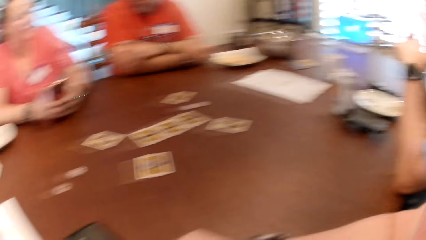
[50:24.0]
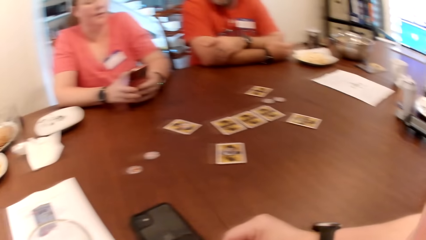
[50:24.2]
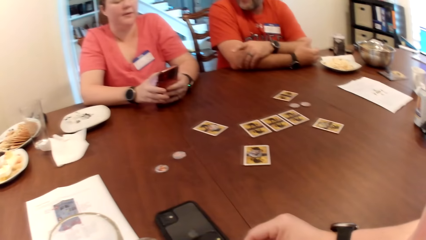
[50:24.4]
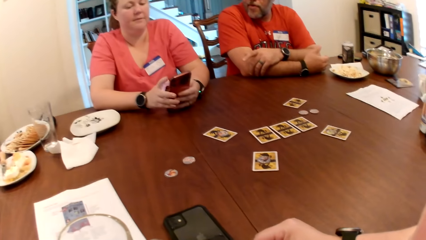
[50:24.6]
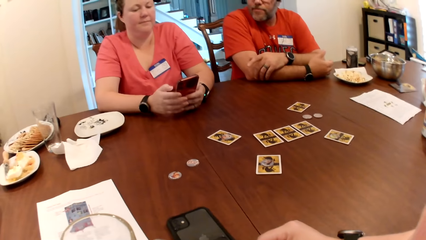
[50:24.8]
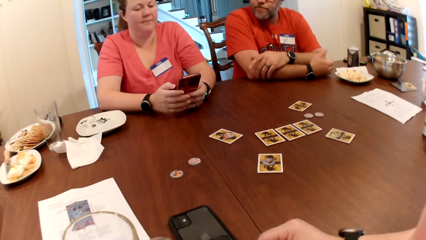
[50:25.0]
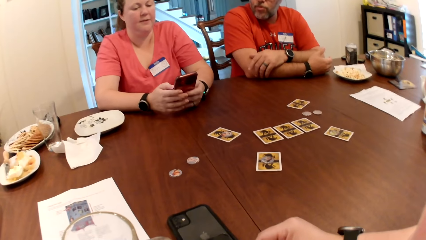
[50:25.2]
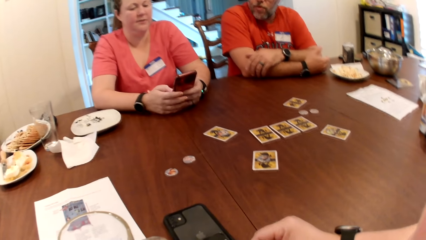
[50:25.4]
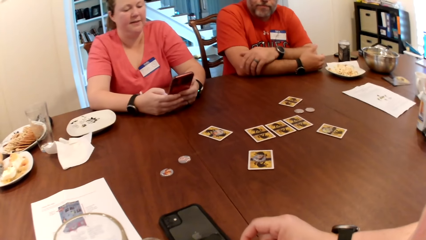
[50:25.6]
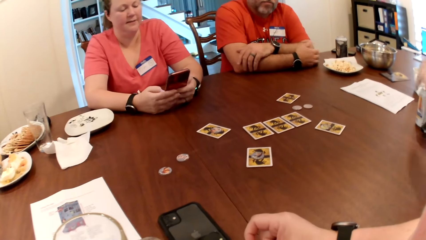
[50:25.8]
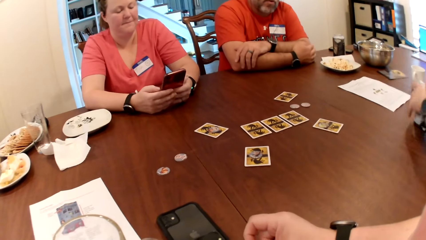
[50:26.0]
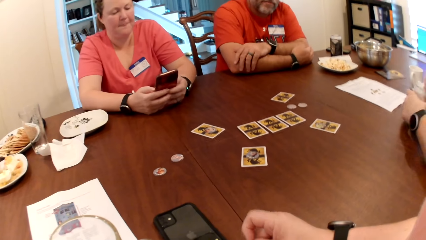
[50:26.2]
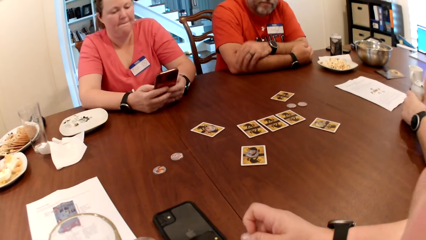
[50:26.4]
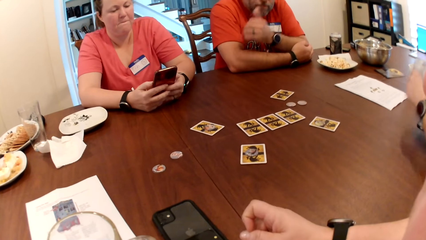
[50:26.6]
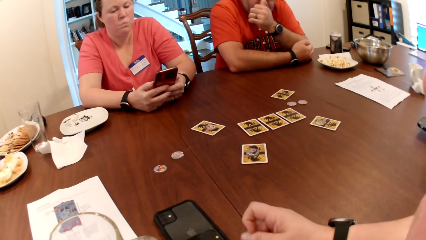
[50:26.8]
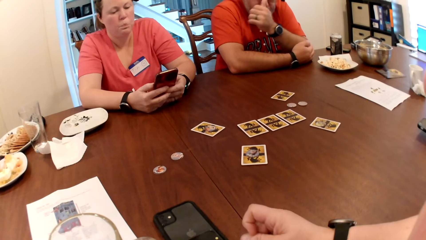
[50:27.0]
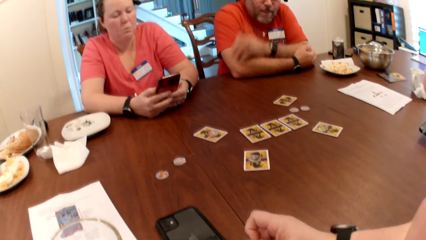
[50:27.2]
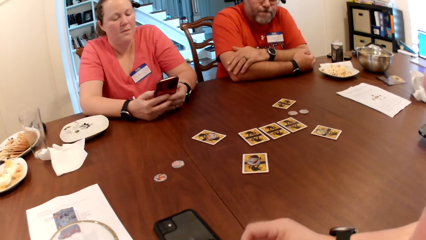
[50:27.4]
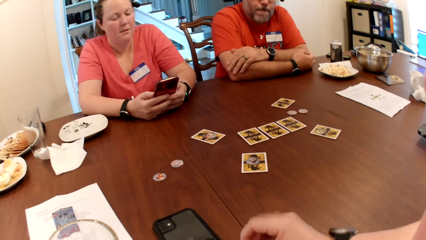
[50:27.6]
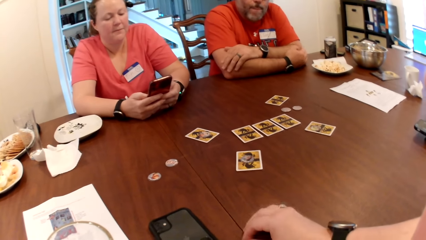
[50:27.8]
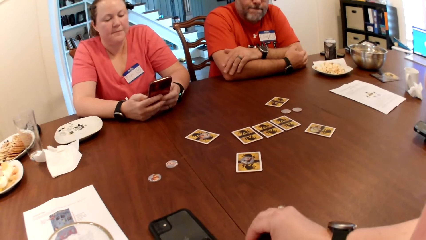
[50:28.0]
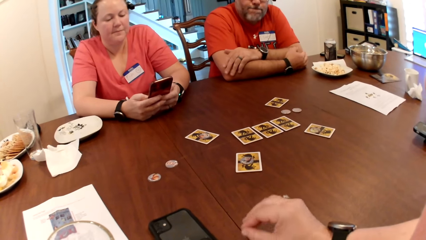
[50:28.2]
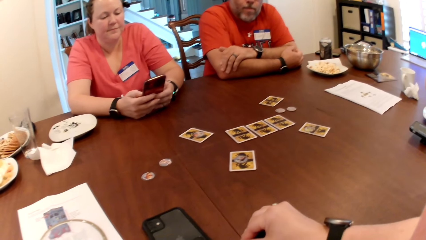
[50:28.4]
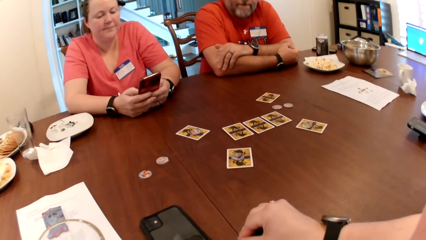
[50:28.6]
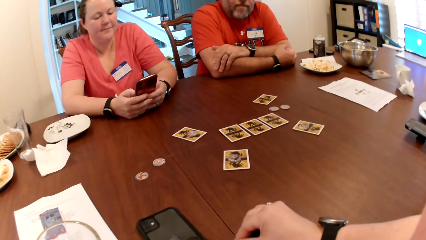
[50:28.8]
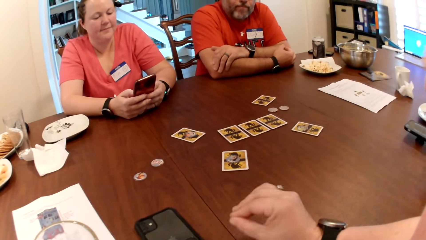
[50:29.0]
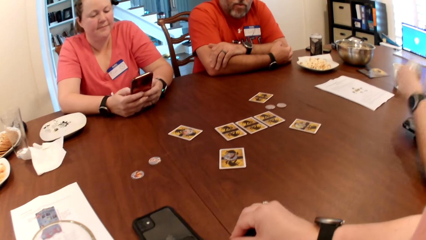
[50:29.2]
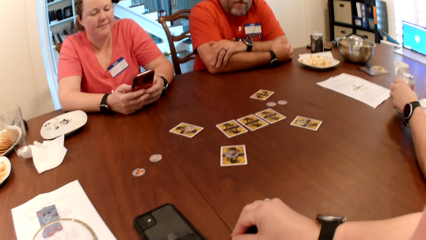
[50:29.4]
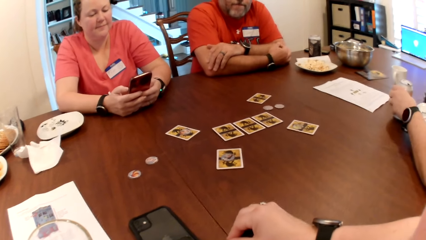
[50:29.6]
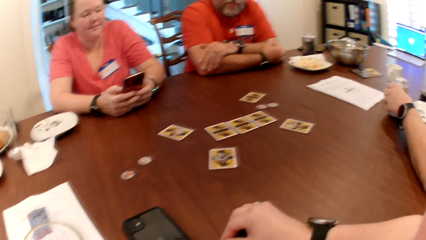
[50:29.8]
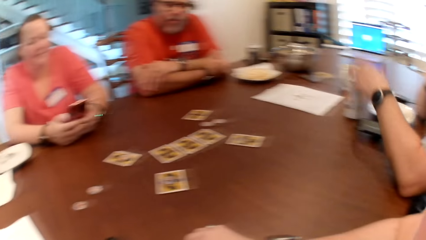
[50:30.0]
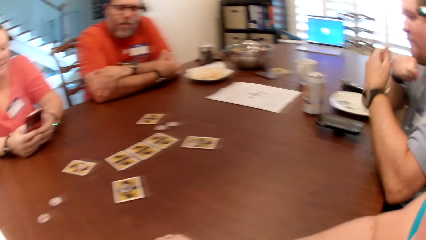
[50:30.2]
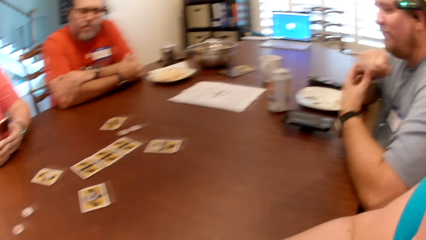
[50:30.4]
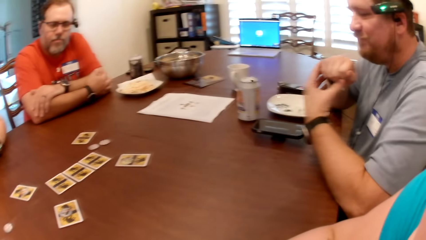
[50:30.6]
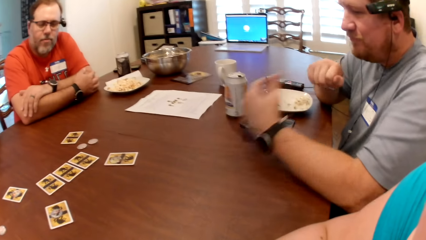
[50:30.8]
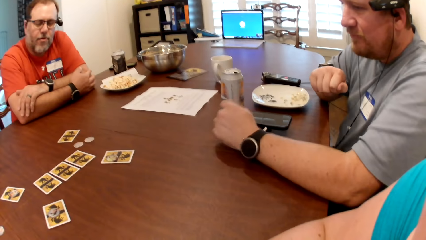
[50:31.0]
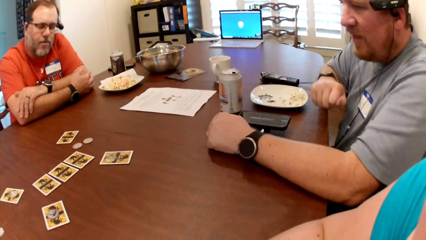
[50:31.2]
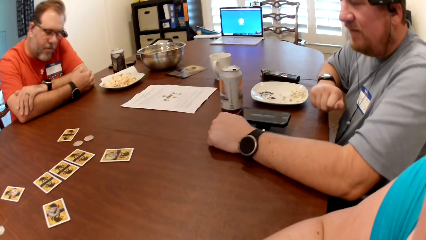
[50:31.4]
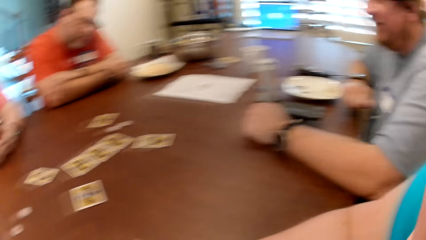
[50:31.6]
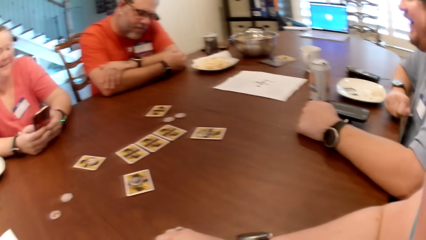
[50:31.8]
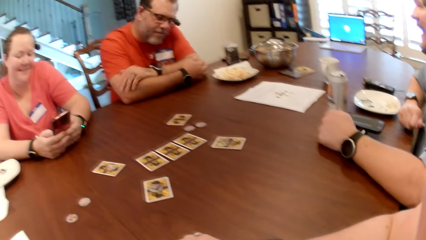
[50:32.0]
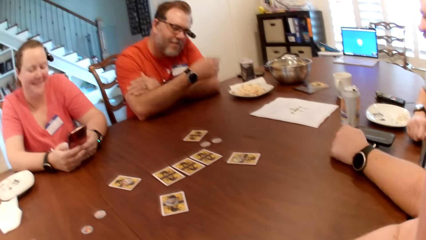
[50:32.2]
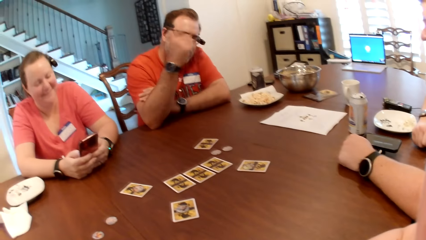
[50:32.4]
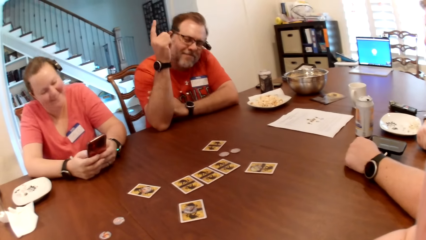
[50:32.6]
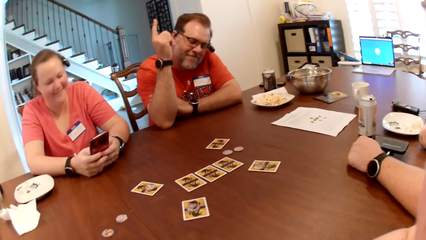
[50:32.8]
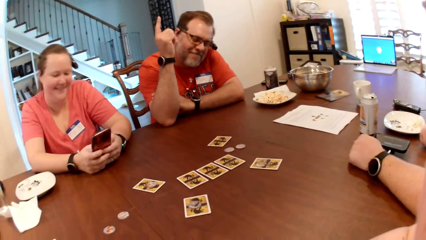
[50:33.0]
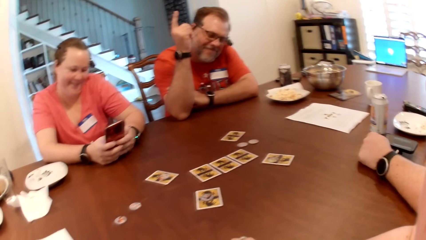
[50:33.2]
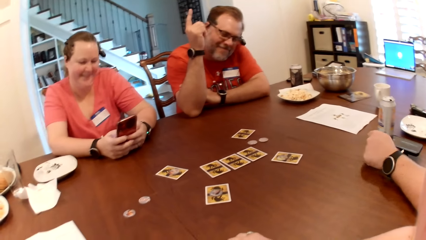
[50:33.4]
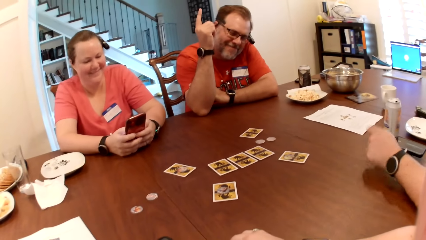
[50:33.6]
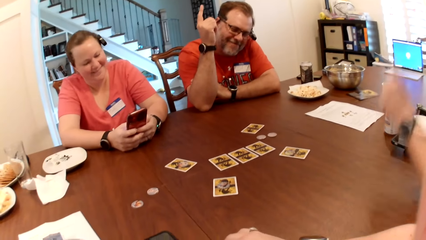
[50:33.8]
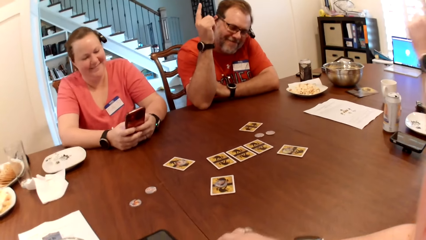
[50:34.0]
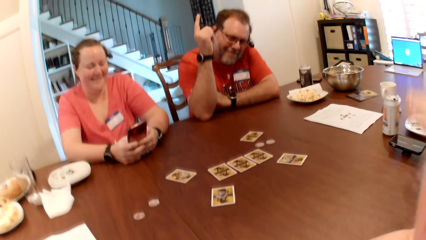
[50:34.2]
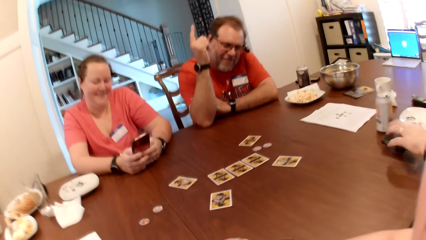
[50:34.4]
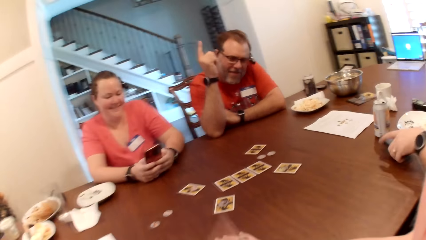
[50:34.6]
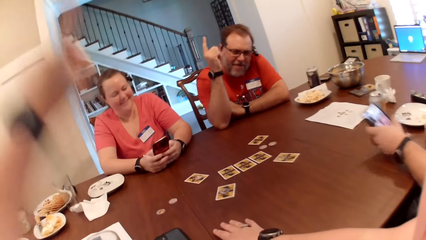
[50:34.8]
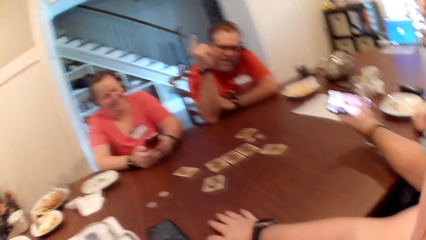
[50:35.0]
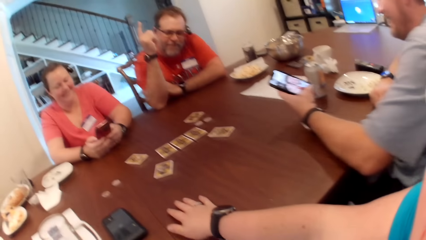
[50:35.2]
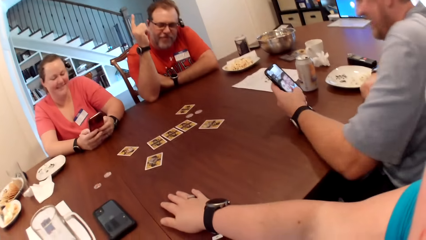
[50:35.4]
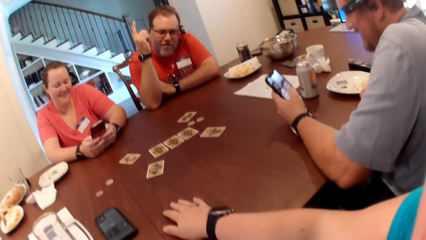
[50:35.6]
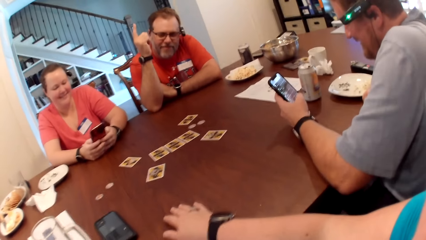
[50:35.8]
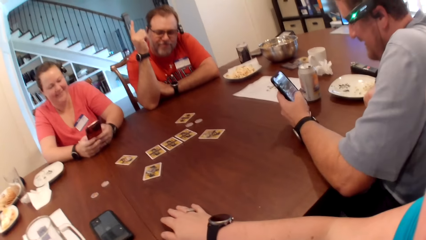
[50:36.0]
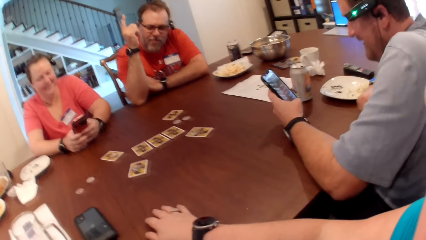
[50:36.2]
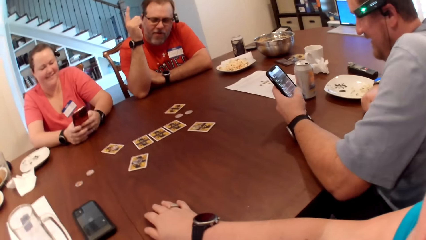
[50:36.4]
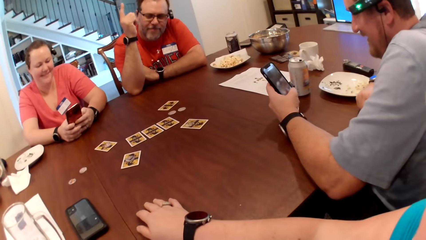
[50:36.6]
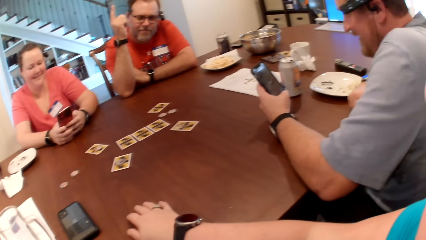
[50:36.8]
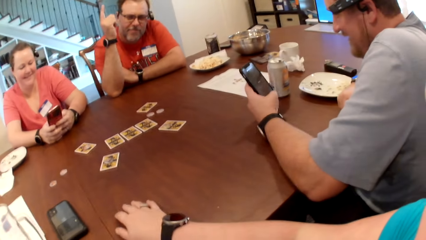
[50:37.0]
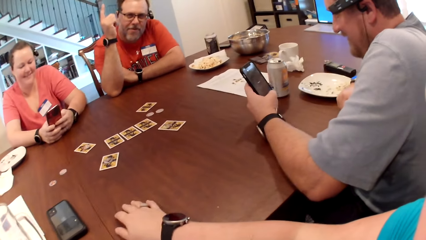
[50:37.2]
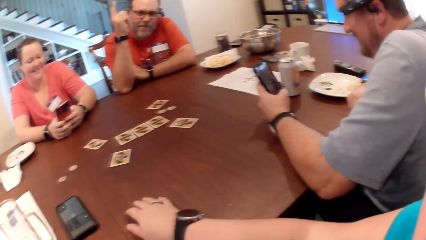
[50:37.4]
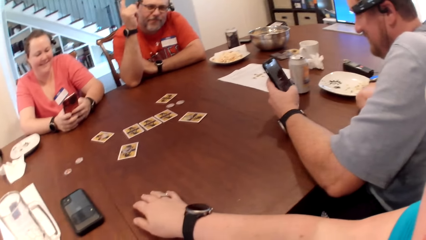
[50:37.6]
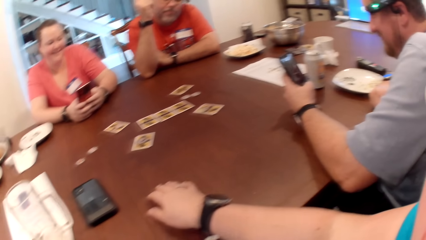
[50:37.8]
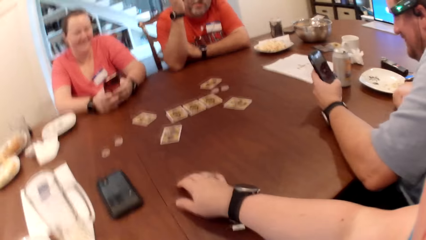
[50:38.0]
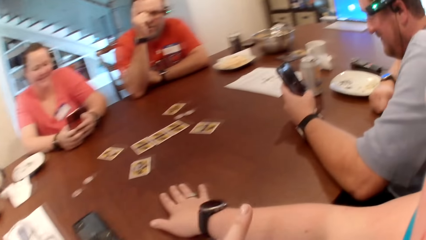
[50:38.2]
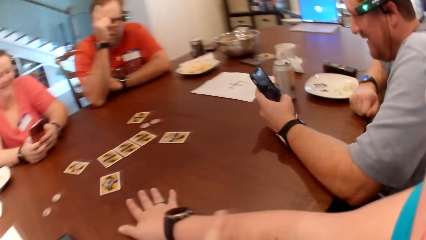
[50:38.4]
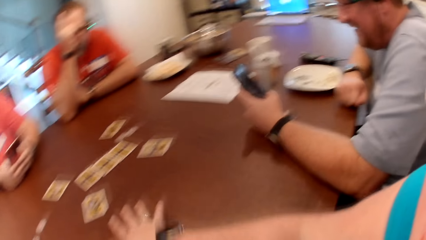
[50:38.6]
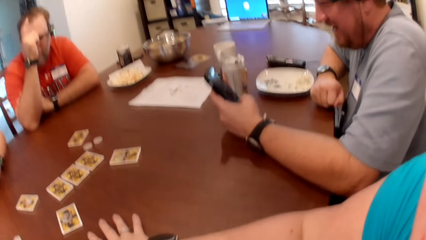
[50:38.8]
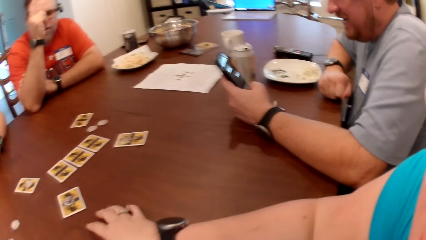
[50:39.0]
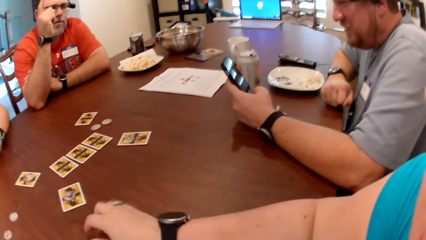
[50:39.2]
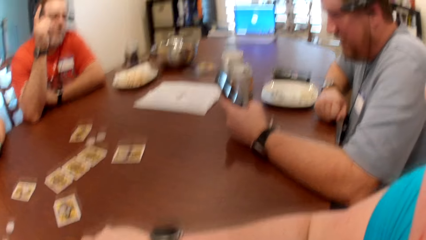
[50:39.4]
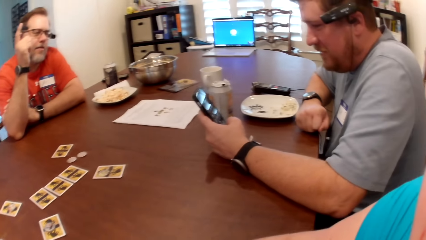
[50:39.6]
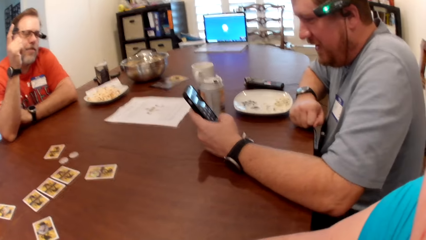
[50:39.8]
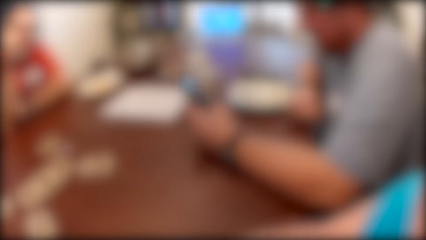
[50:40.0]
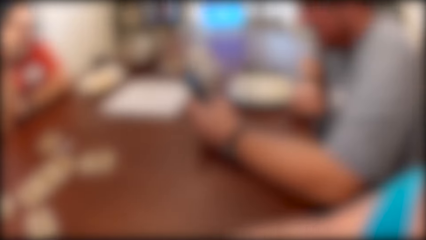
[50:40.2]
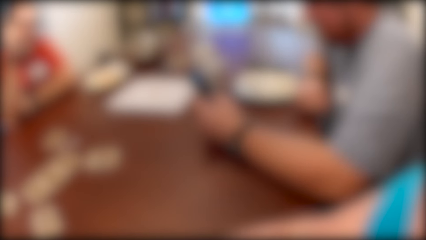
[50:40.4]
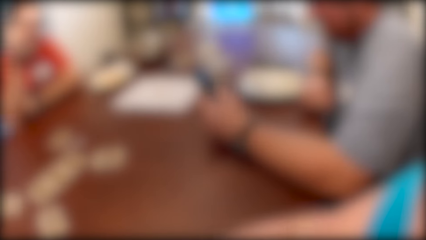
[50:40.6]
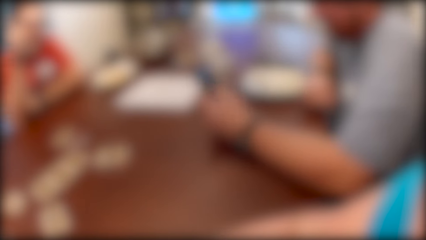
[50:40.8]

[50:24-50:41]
A man picks up a can bottle from the table with his right hand. The camera wearer taps the table with her right hand. The man drops the can bottle on the table with his left hand. The camera wearer interacts with a woman, another man and the first man. She laughs. The other man lifts his right hand. The first man lifts his left hand. The first man picks up the phone from the table with his left hand. The camera wearer lifts her left hand. The first man operates the phone with his left hand. The camera wearer converses.
